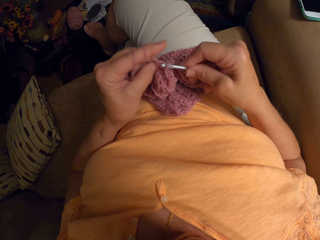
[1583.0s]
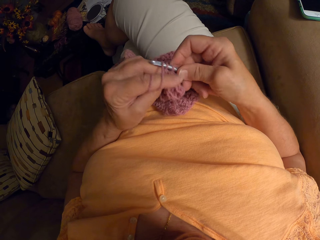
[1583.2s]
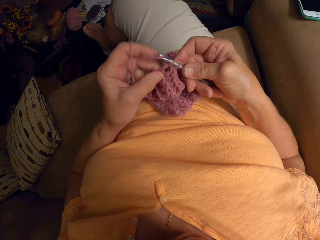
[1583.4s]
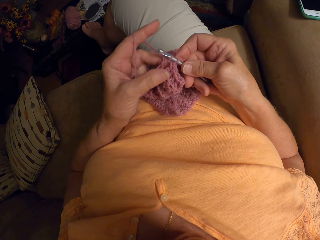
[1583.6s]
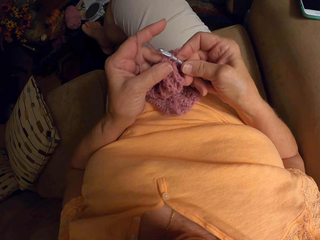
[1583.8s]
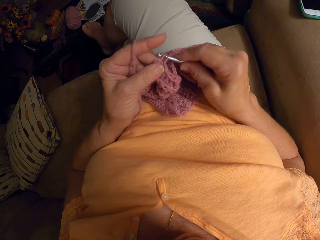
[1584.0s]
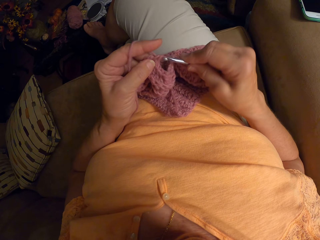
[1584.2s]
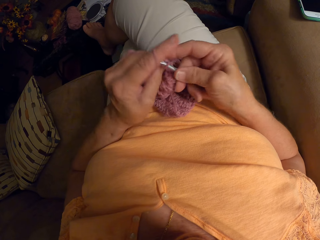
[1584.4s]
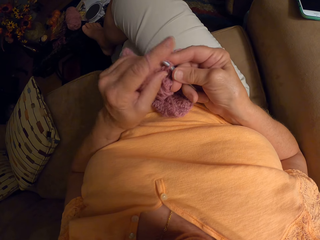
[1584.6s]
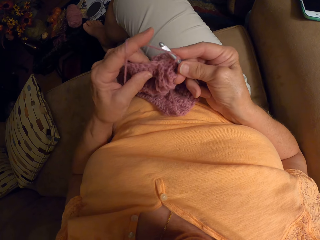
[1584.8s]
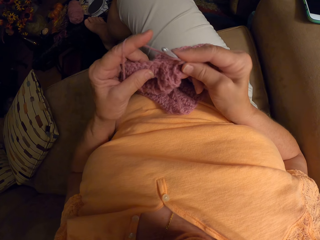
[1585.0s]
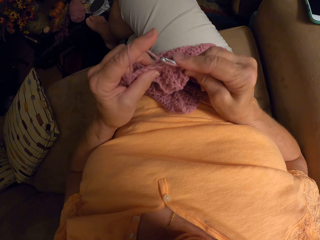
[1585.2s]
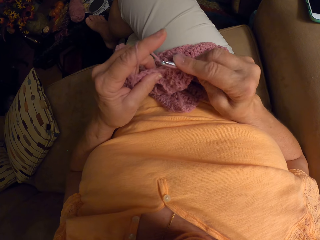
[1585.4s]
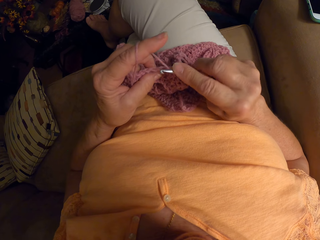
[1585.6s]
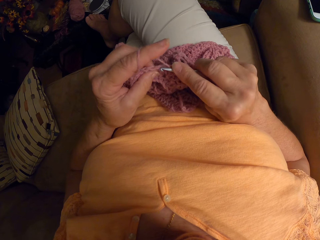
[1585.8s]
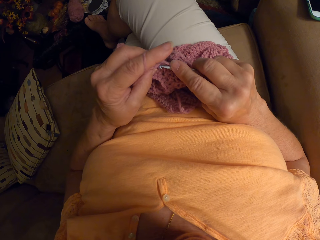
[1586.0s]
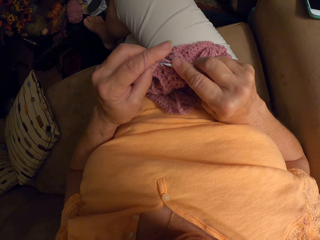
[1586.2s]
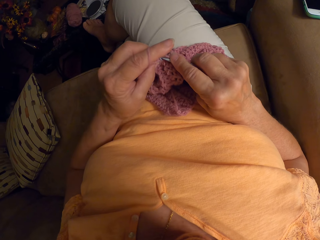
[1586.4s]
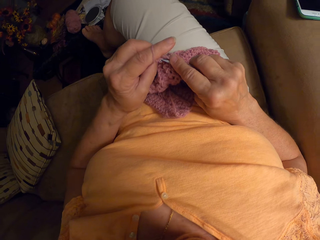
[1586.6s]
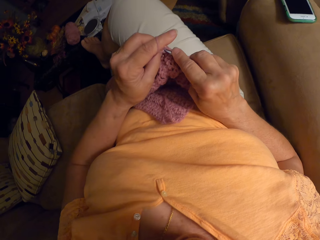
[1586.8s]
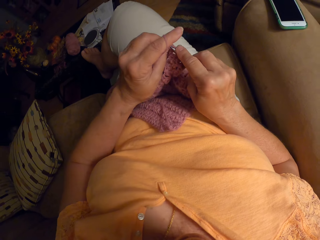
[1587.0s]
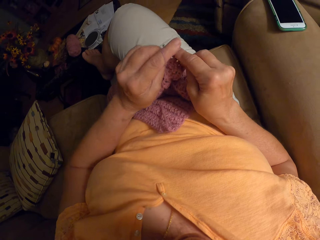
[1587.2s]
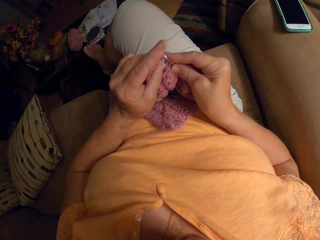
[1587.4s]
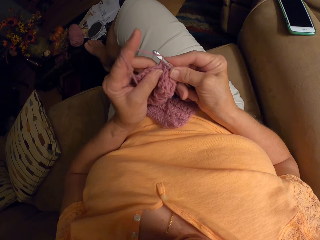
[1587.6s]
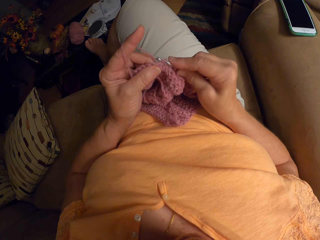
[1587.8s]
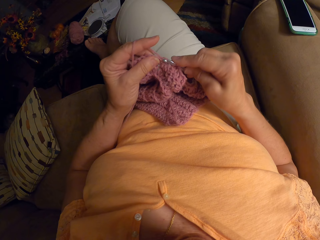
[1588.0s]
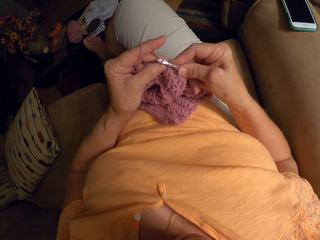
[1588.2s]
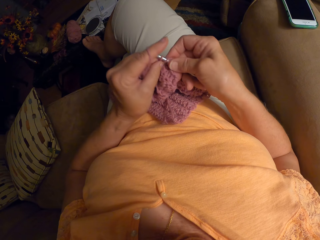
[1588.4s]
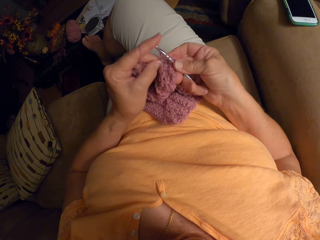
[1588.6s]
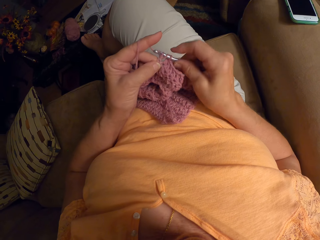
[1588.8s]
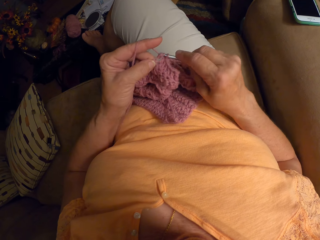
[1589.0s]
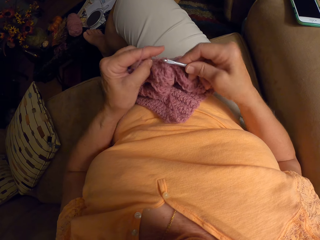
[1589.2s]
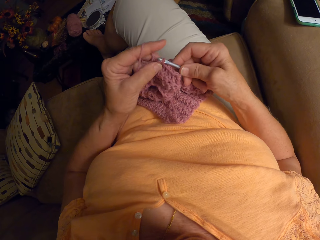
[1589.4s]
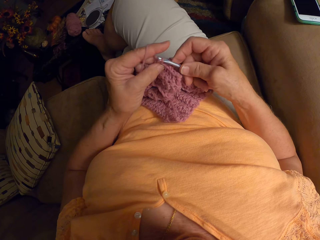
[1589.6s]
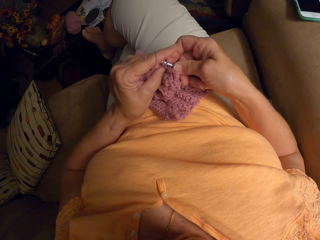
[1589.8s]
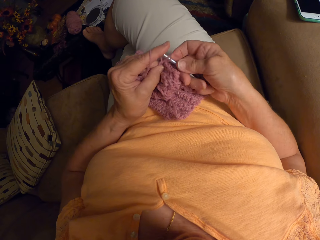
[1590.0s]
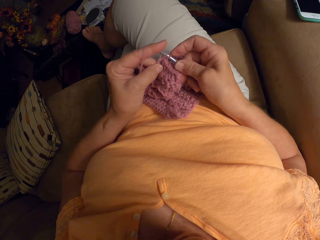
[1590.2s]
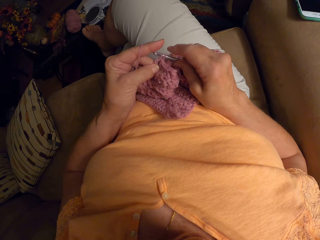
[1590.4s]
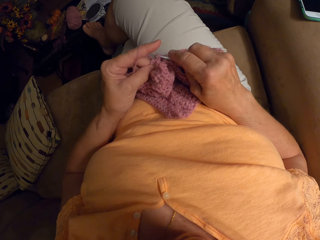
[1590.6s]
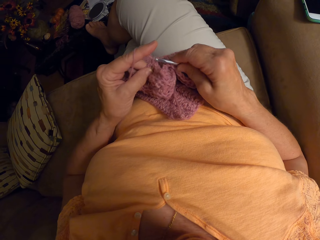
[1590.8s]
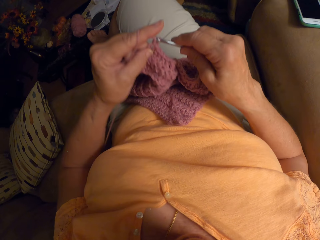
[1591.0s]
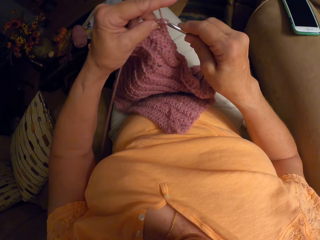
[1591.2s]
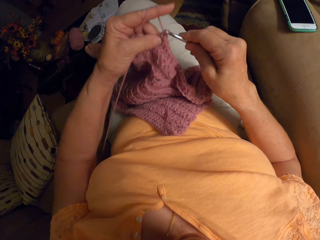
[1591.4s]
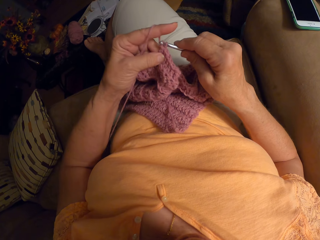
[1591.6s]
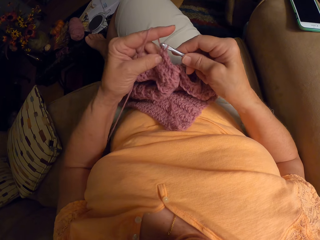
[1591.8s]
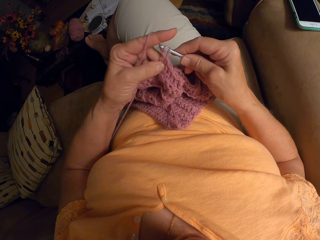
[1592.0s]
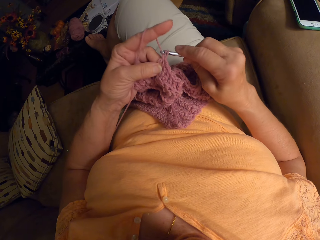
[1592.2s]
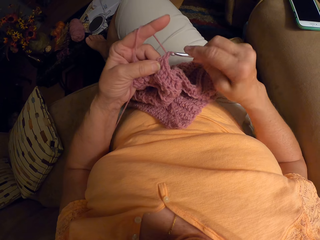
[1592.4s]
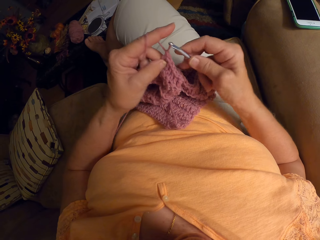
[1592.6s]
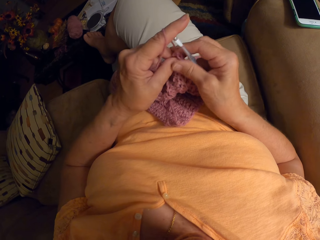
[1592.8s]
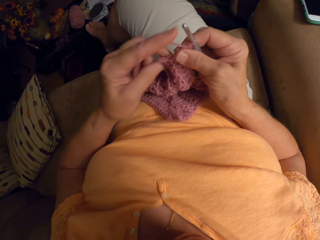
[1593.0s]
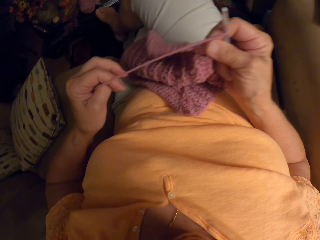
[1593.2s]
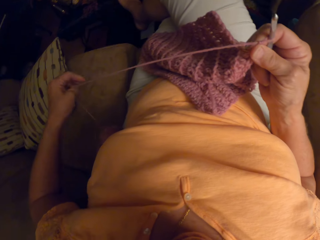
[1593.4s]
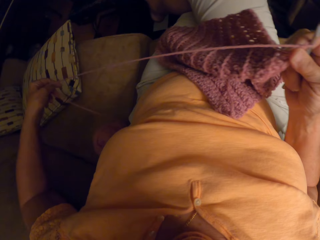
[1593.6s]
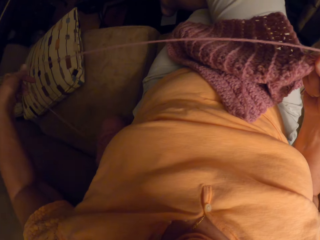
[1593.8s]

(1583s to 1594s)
The camera wearer removes the yarn from her left hand. She crochets with the yarn. She pulls the yarn with her left hand.

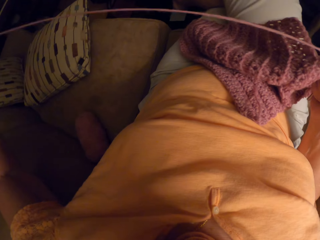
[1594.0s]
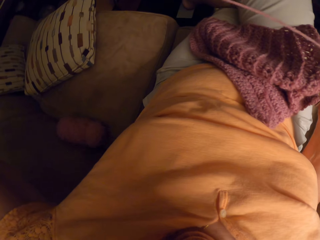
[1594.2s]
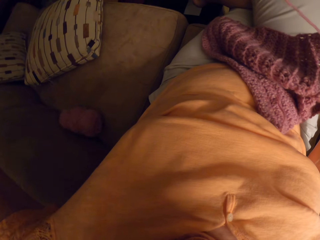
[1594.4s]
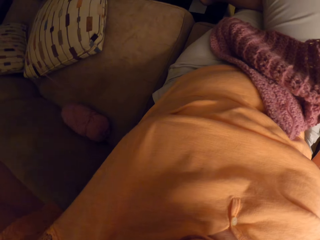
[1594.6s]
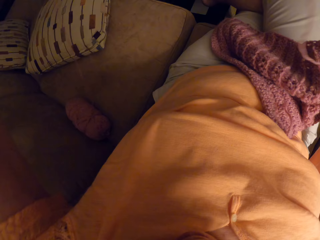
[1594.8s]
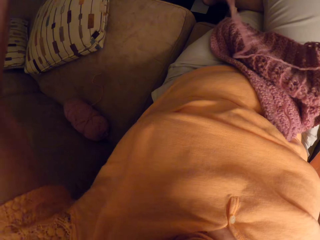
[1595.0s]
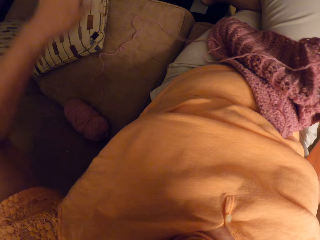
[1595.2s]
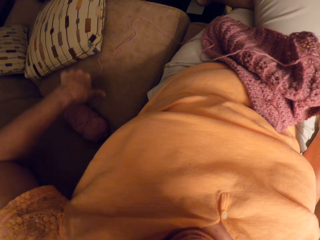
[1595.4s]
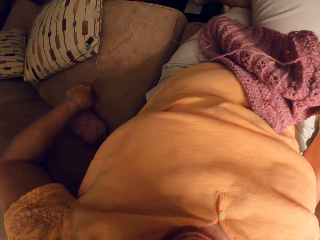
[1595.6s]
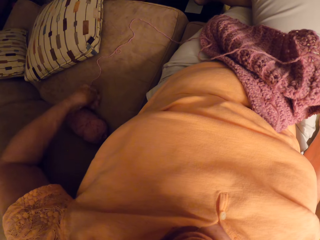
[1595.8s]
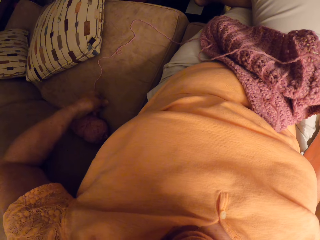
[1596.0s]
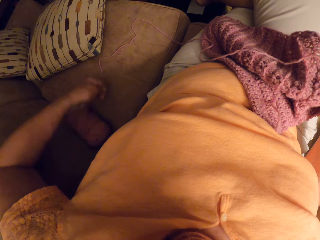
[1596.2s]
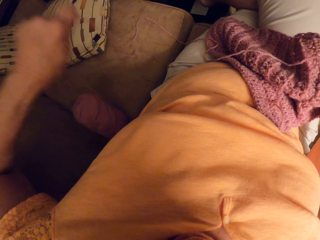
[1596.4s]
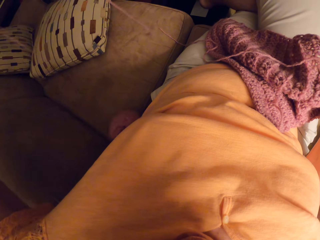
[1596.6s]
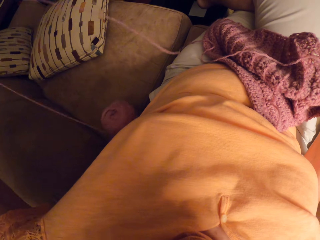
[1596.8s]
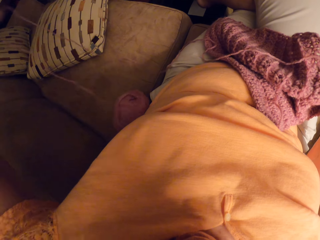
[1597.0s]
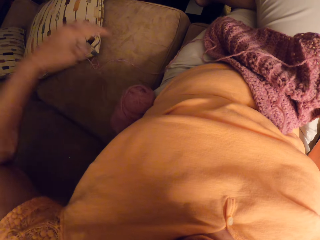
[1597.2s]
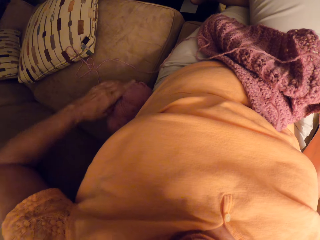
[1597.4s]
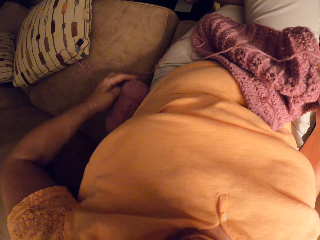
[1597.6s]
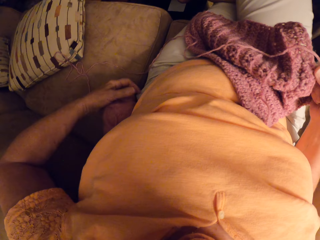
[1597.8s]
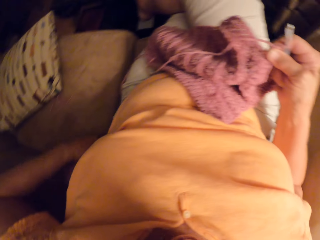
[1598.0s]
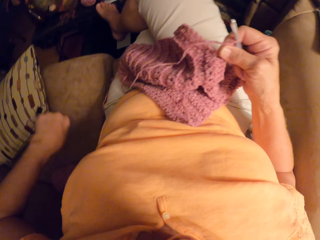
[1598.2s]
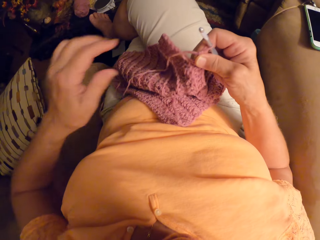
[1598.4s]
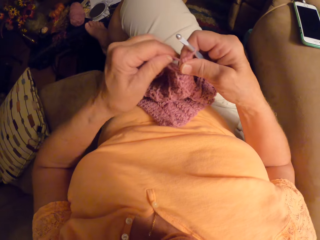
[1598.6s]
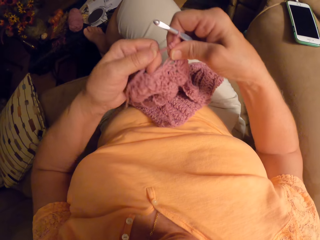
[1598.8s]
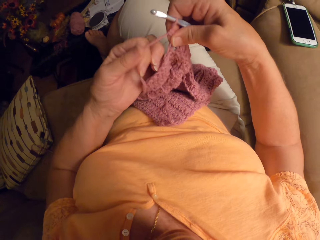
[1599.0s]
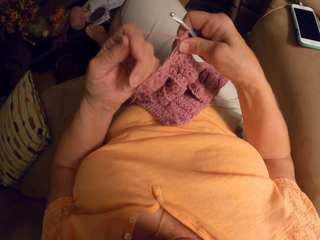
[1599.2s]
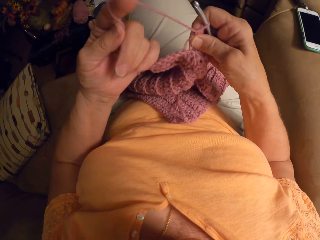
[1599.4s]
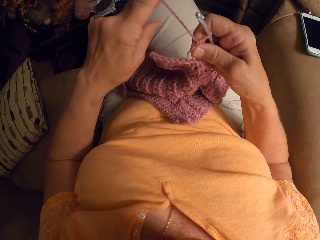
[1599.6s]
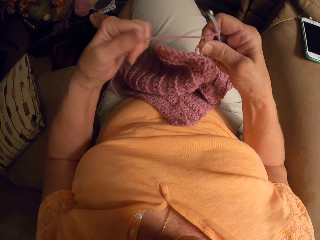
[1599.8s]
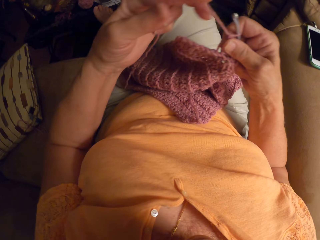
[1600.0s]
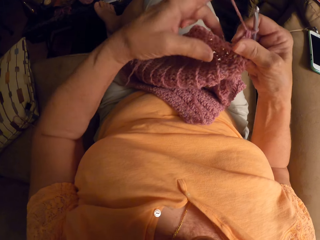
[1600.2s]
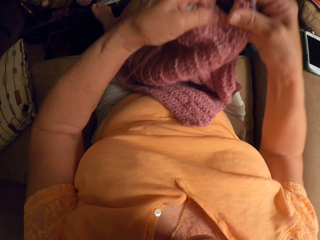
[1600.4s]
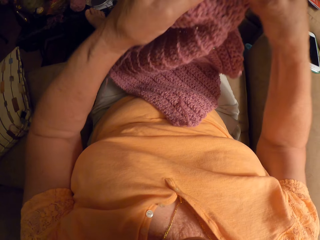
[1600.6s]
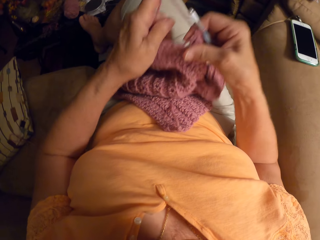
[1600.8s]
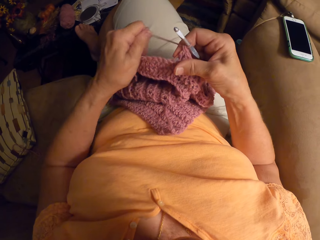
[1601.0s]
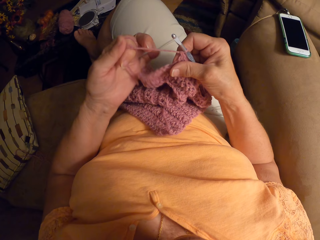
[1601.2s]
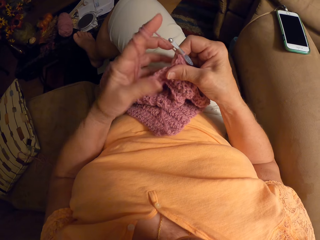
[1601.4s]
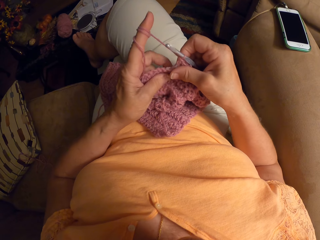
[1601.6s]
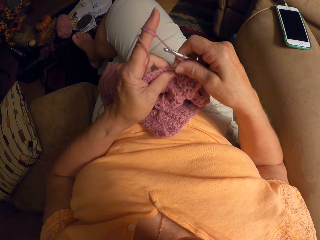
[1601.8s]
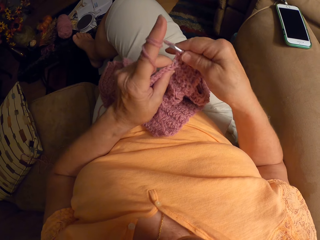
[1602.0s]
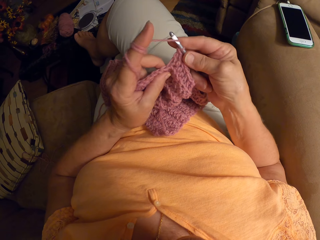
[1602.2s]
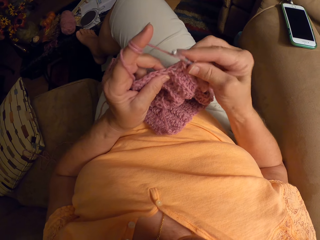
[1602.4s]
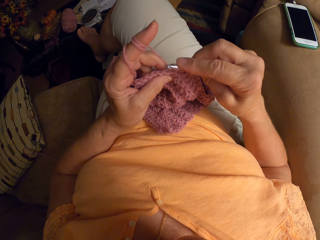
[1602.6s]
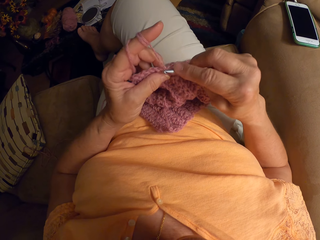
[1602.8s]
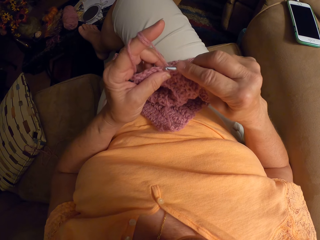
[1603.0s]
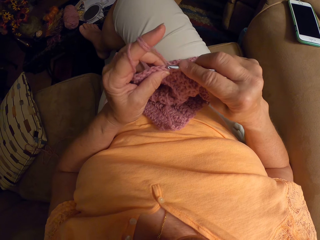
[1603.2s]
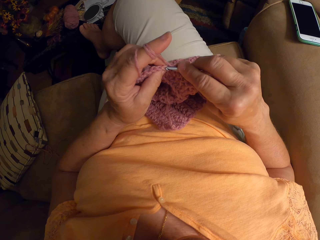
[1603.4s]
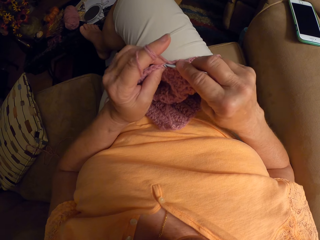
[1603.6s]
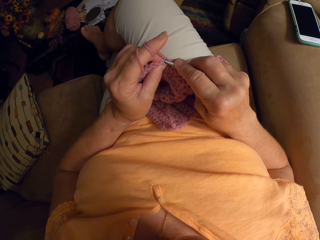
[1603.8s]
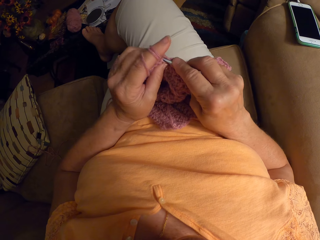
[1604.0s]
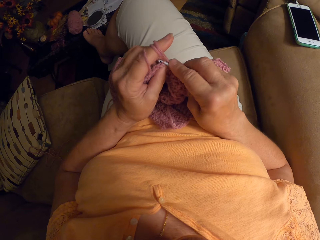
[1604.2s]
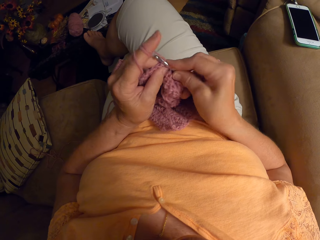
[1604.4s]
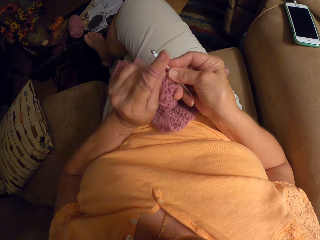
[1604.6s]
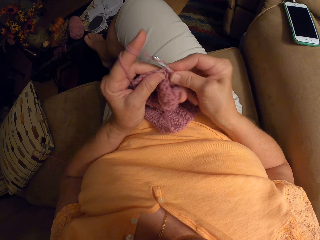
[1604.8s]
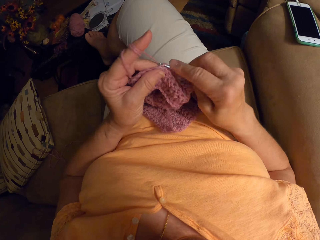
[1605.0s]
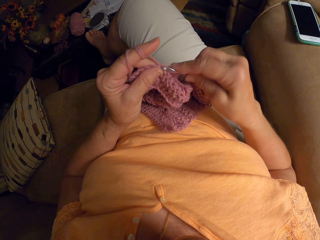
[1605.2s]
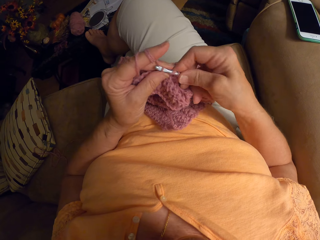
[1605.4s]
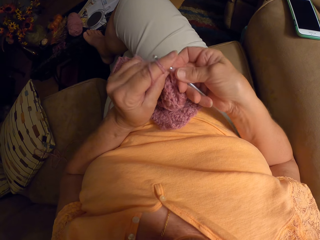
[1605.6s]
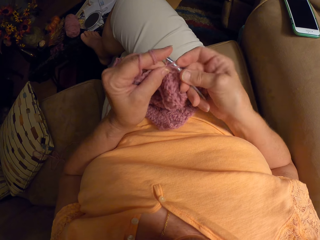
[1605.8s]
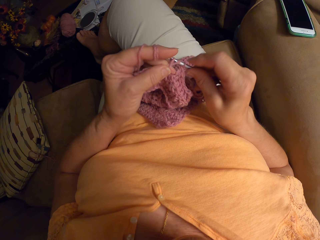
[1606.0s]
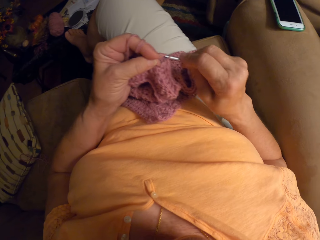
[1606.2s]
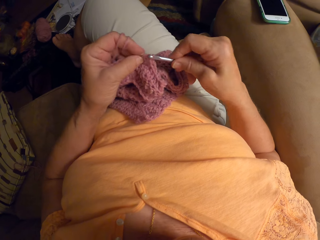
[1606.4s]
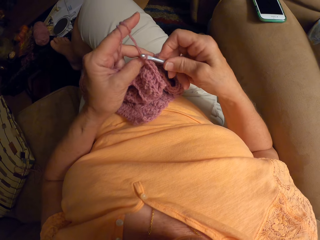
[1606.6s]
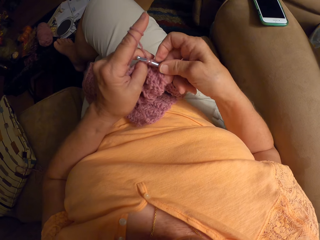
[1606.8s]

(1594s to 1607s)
The camera wearer stretches the yarn. She reaches for the yarn behind her. She pulls the yarn with her left hand. She adjusts the yarn behind her. She twirls the yarn around her left hand. She adjusts the crochet fabric with her hands. She twirls the yarn around her left hand. She makes a stitch with a darning needle. She removes the yarn from her left hand.
